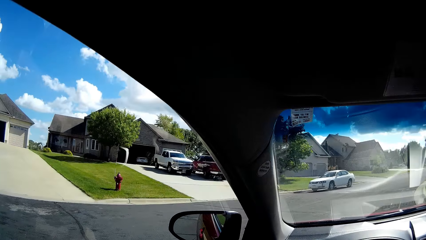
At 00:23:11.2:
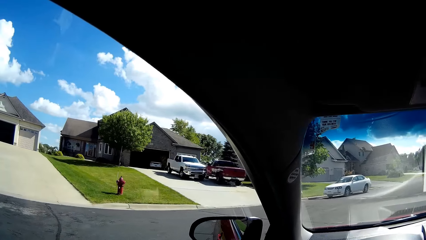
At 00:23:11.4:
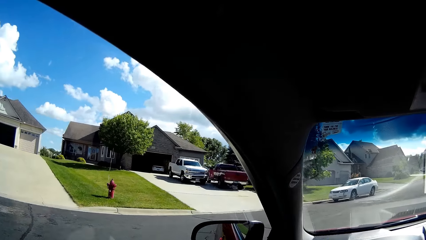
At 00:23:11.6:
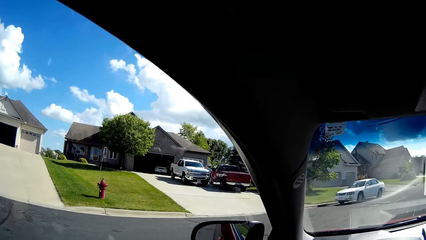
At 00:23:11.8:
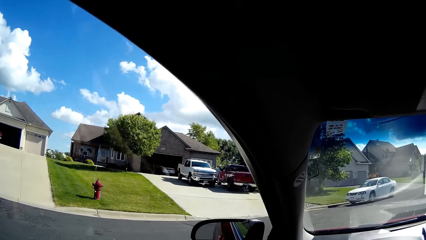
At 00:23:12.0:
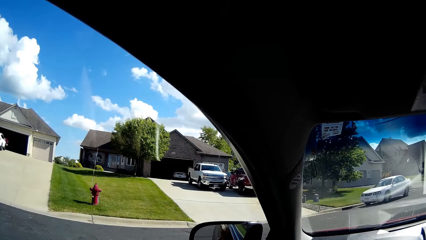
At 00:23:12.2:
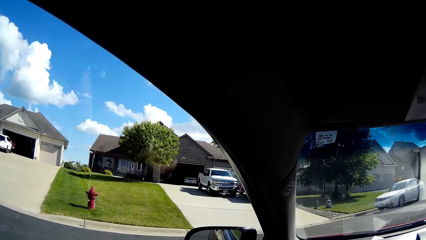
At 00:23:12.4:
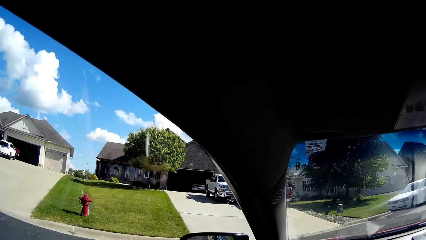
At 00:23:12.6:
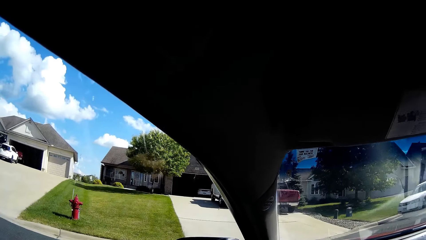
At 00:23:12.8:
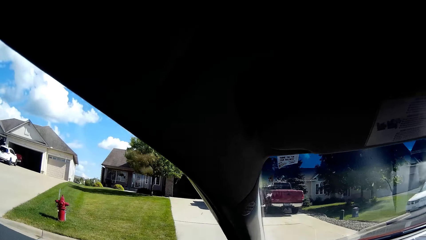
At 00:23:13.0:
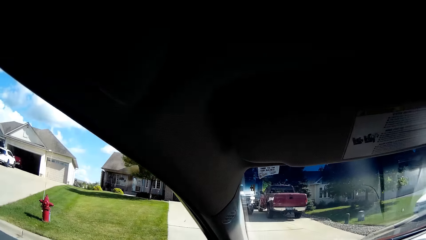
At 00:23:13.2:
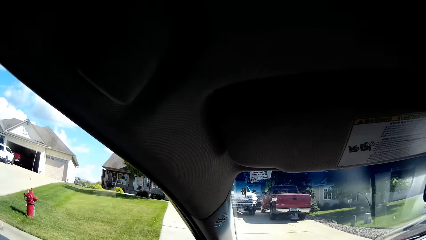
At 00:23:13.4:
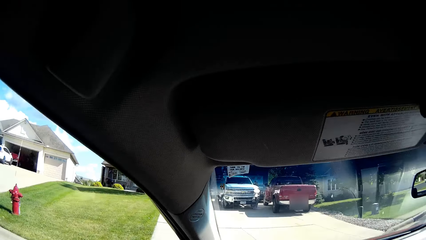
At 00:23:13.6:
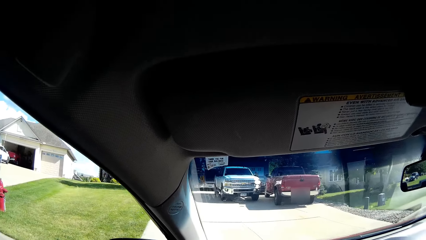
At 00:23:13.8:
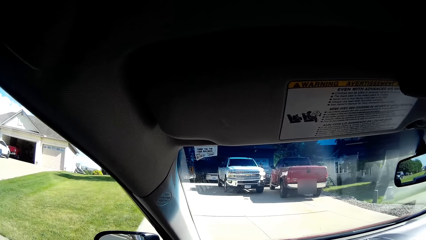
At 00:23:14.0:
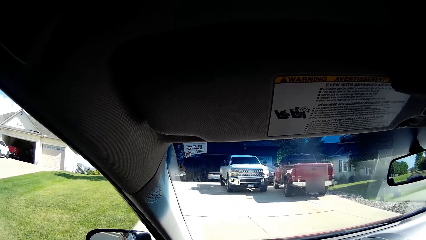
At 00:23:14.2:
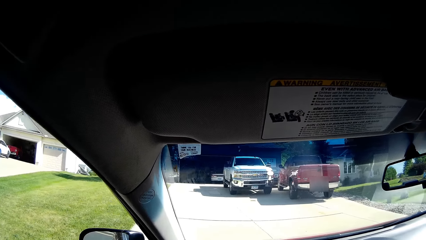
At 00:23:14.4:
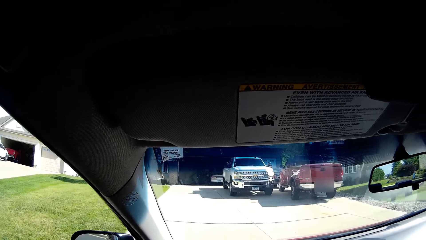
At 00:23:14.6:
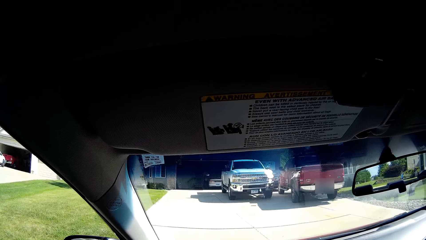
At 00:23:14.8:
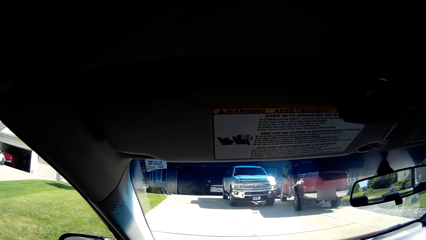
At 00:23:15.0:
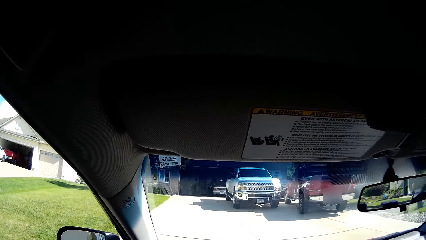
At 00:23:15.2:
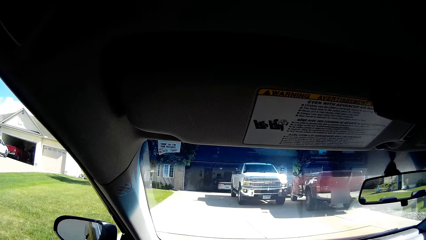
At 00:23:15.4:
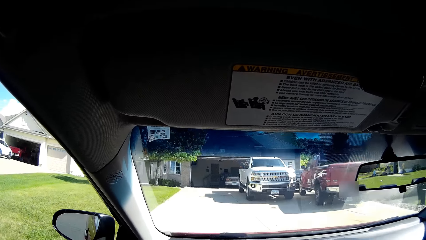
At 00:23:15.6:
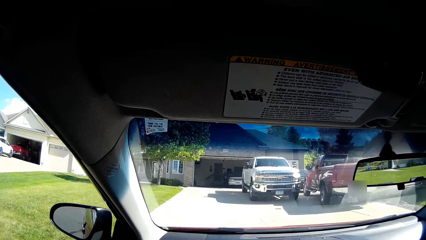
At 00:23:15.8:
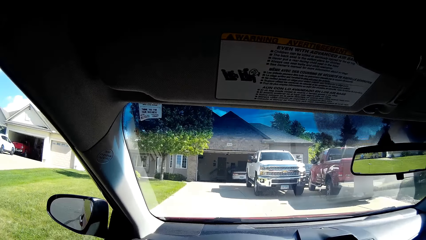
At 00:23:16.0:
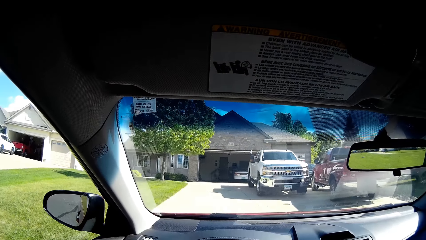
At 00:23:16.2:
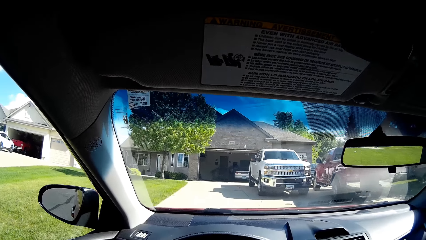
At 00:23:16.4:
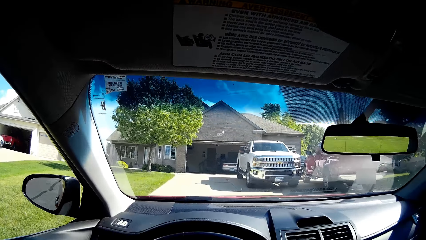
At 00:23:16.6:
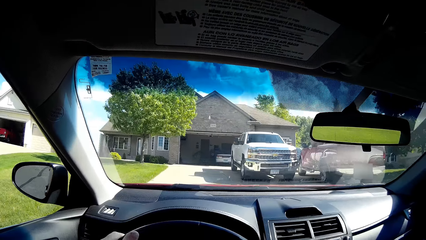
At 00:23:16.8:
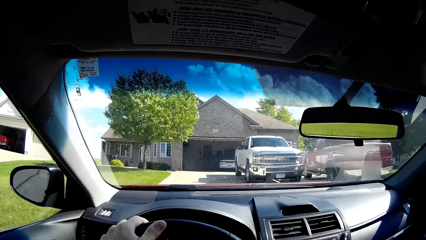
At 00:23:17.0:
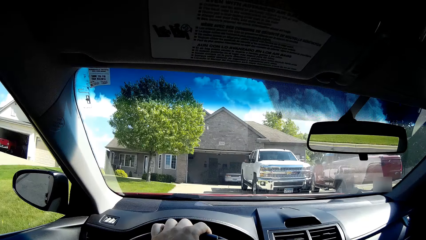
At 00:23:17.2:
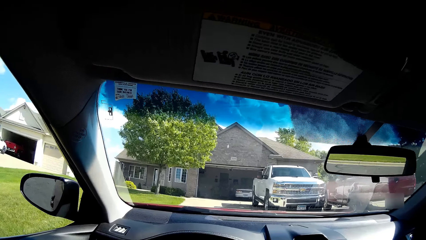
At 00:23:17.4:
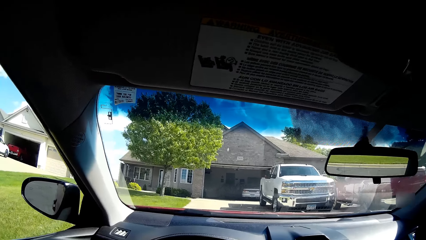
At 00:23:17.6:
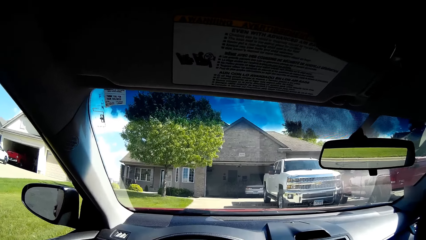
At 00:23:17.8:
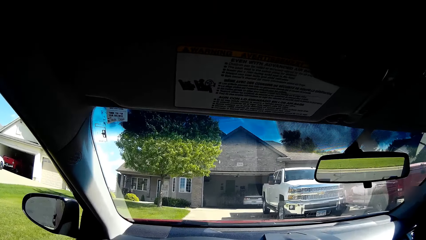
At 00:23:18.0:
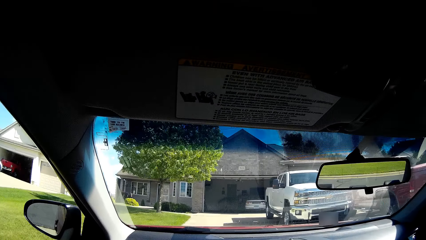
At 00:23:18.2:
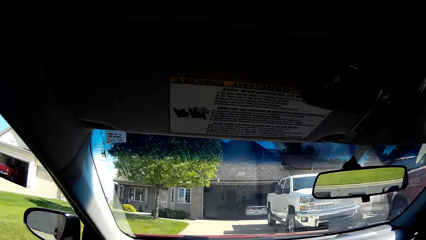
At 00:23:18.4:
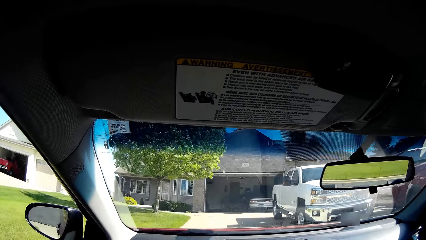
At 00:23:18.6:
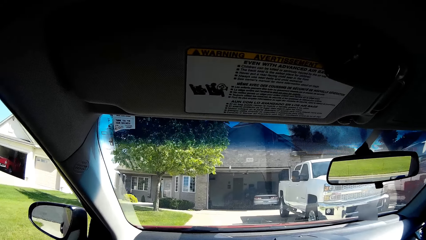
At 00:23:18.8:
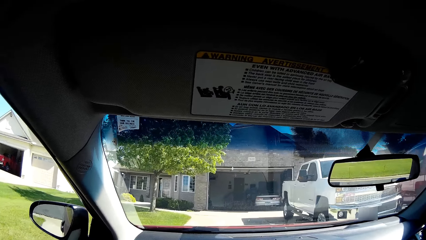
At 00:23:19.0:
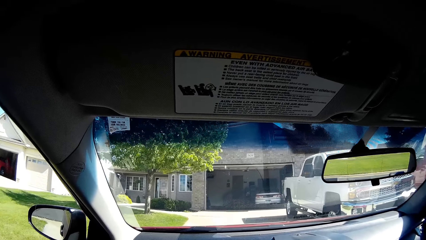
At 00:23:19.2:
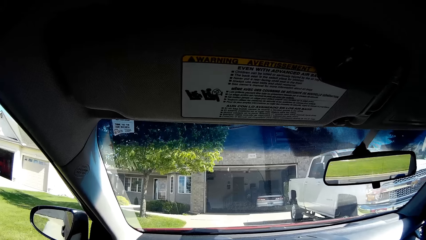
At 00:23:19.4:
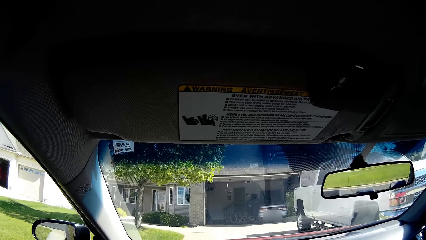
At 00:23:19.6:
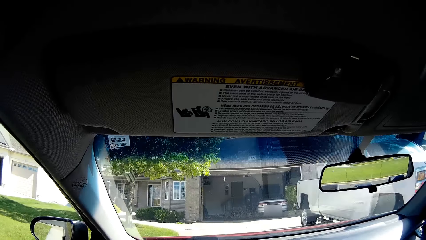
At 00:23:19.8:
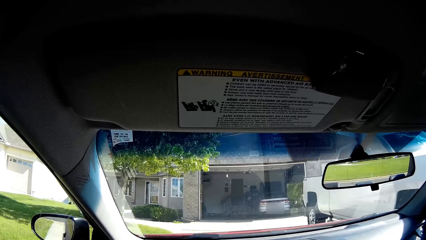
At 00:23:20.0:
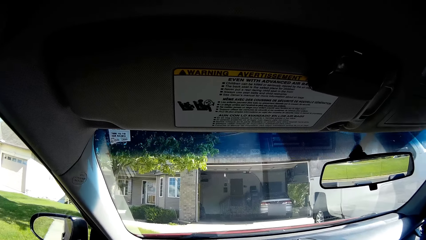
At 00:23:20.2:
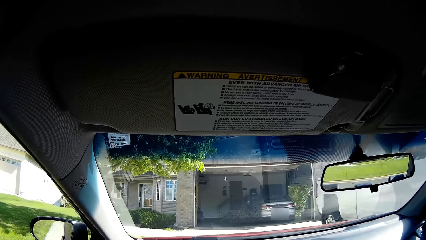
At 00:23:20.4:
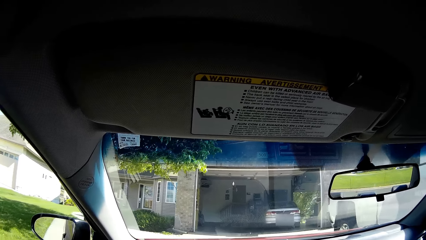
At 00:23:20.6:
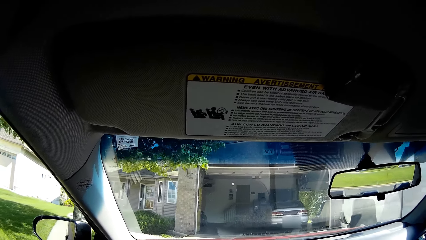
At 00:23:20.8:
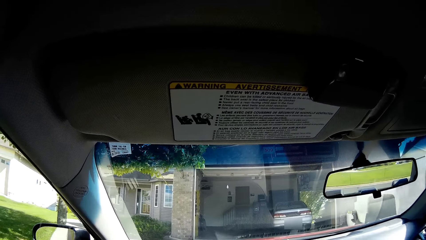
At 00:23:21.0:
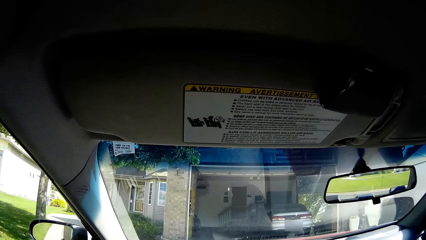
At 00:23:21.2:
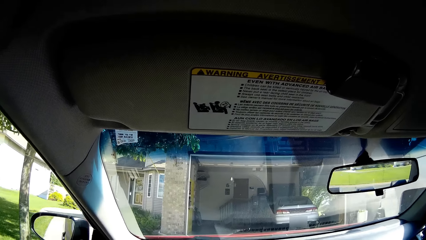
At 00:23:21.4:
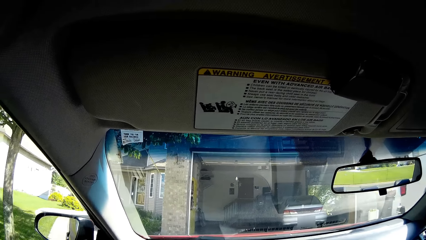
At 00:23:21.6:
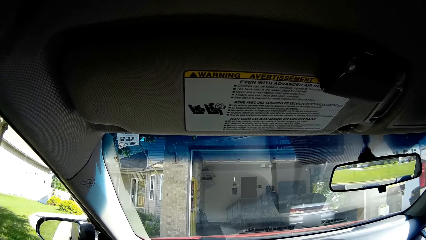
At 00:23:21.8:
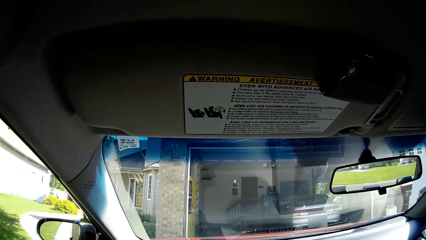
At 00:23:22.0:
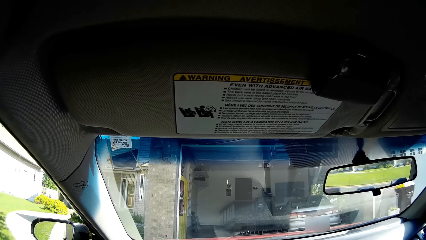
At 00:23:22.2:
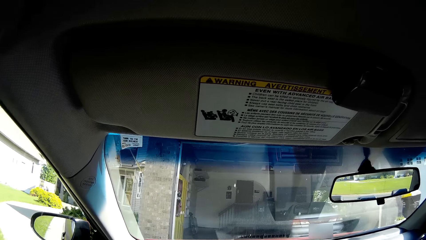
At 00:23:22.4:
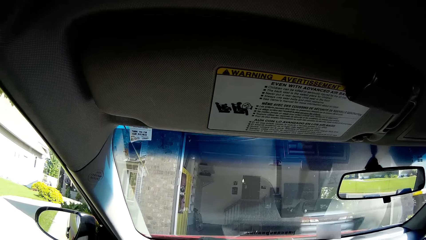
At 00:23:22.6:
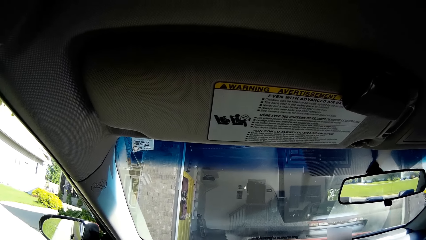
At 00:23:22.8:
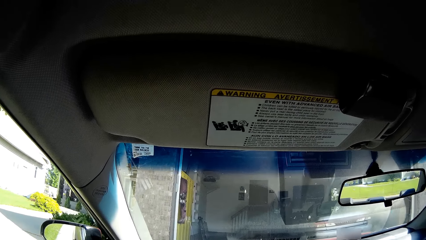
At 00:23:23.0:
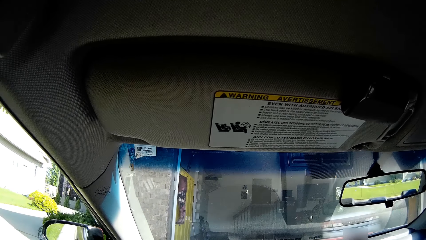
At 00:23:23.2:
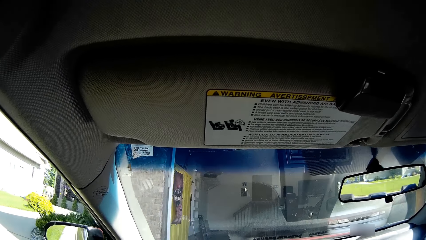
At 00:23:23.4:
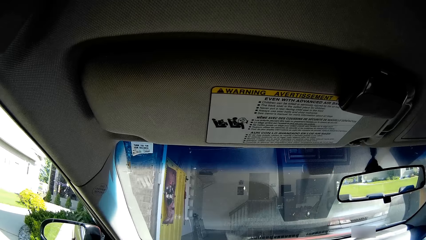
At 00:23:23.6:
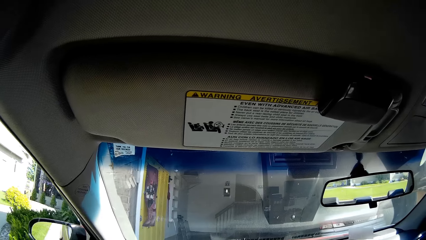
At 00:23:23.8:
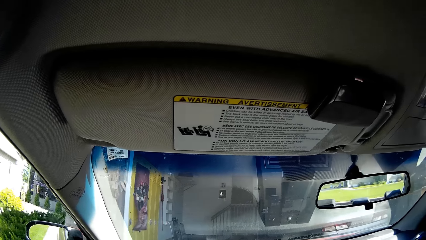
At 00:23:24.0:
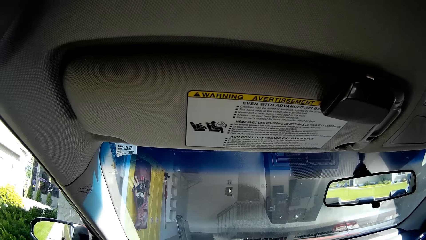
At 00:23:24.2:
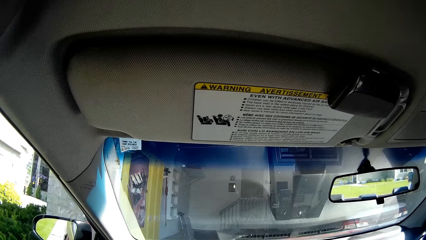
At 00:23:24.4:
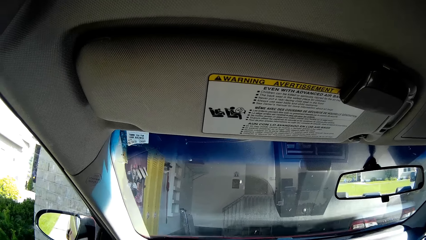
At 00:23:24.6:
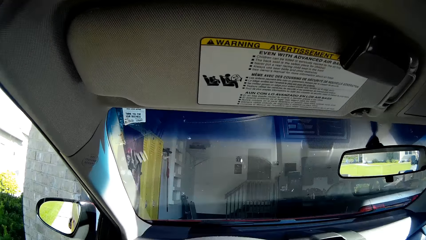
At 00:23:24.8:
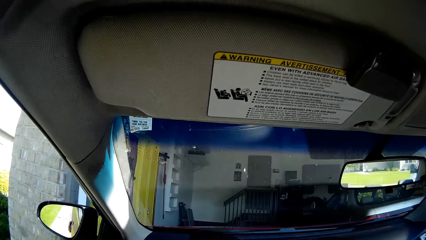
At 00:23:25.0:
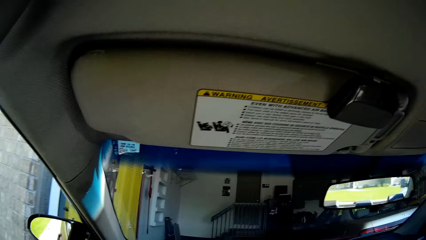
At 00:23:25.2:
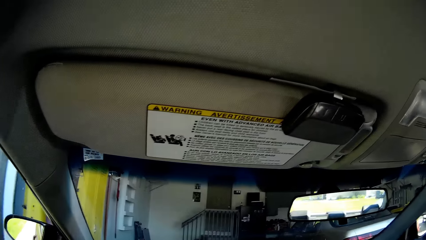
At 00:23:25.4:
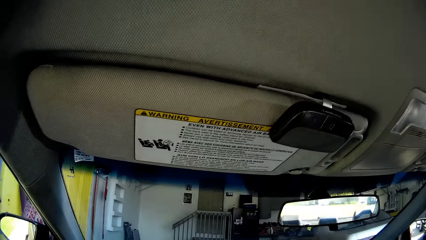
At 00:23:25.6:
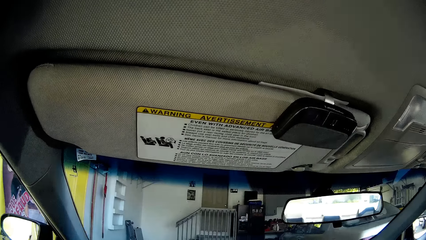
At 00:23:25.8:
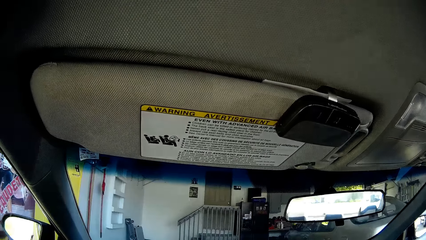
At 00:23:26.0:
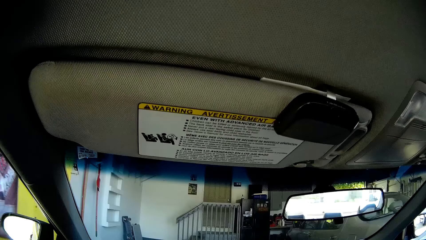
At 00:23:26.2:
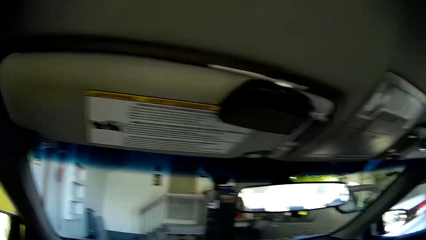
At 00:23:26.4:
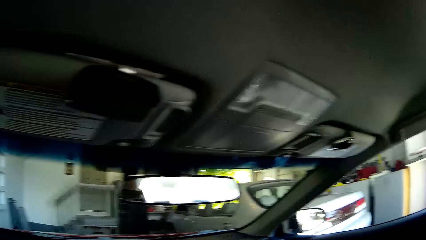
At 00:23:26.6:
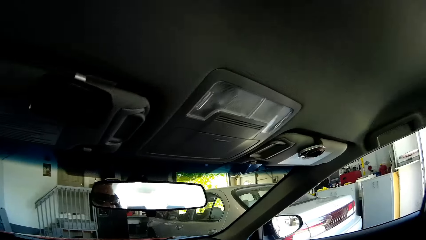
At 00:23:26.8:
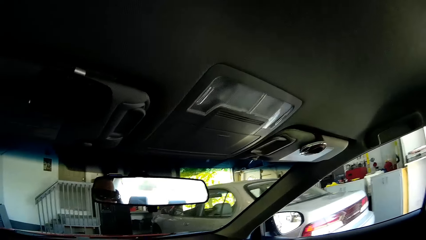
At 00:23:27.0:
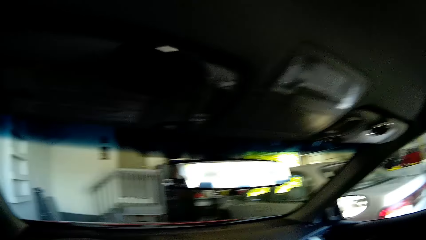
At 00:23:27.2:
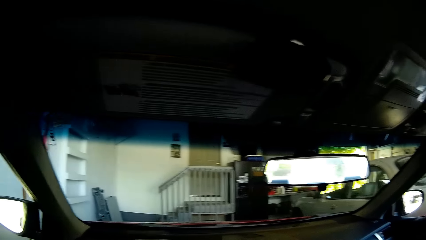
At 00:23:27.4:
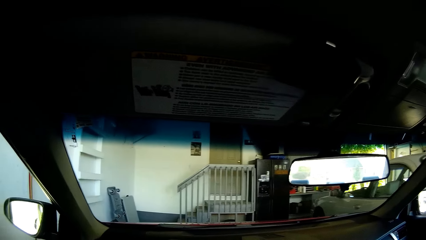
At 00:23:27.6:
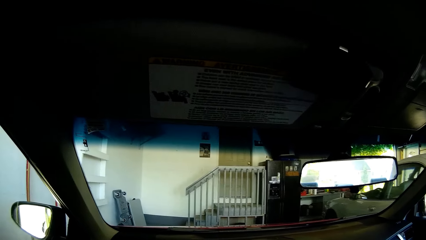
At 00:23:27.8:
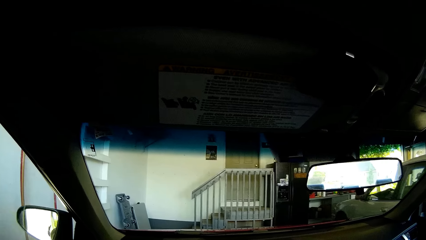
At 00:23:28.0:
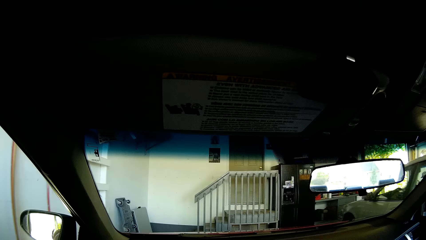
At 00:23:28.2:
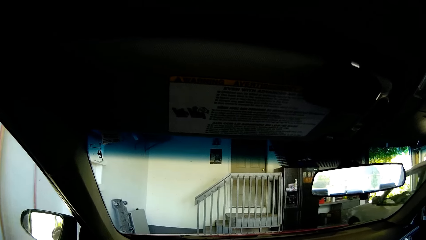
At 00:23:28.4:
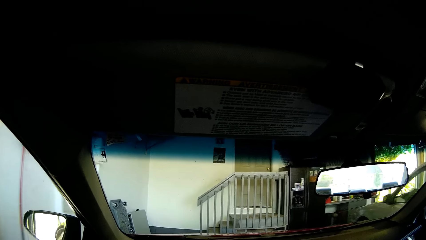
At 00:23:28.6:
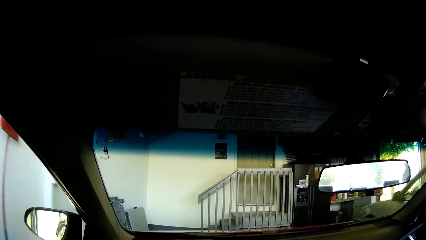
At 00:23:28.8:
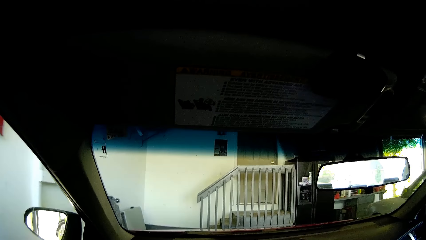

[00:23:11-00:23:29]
The camera wearer drives a car on the driveway. They drive the car in the garage.
